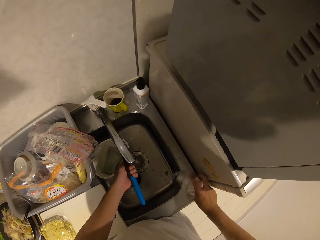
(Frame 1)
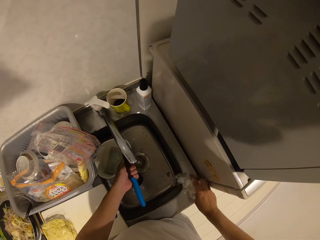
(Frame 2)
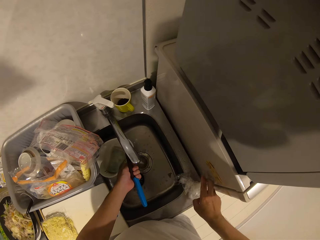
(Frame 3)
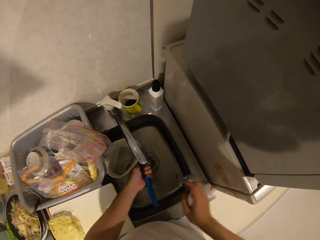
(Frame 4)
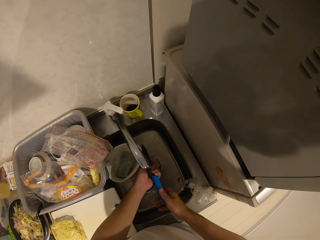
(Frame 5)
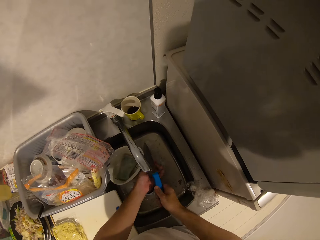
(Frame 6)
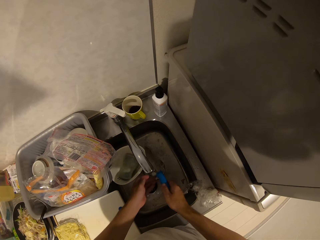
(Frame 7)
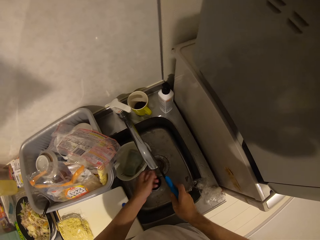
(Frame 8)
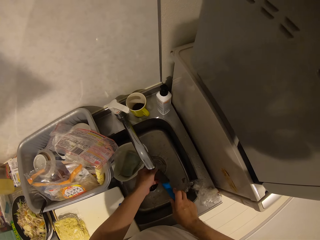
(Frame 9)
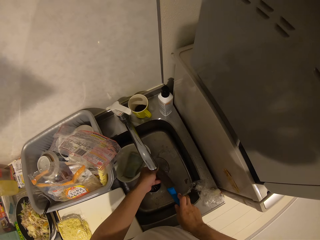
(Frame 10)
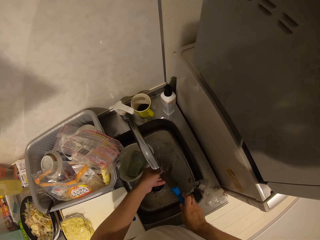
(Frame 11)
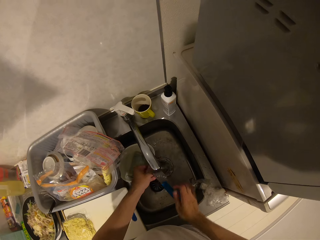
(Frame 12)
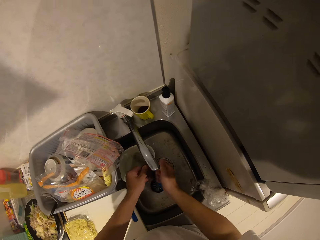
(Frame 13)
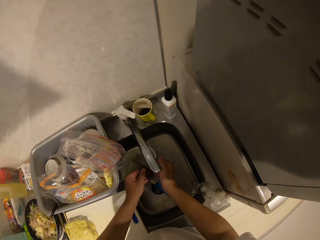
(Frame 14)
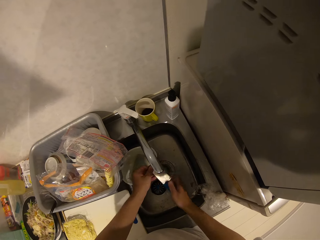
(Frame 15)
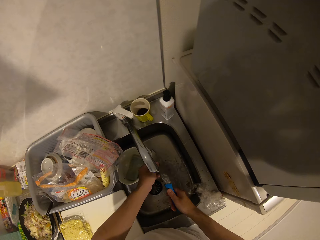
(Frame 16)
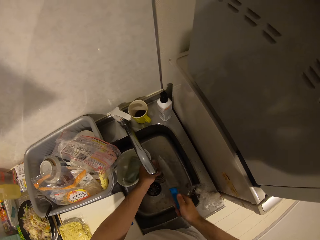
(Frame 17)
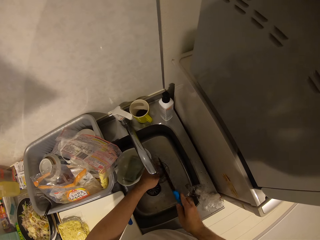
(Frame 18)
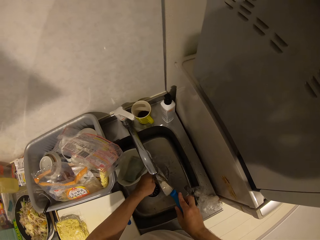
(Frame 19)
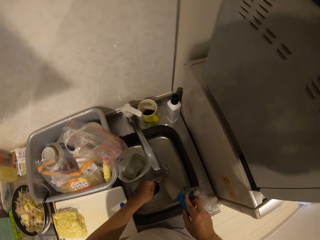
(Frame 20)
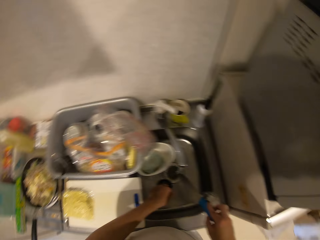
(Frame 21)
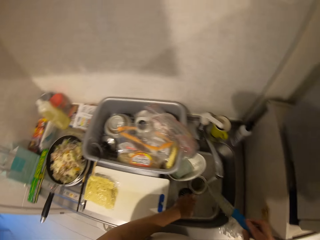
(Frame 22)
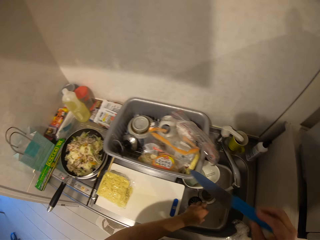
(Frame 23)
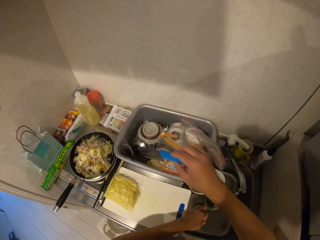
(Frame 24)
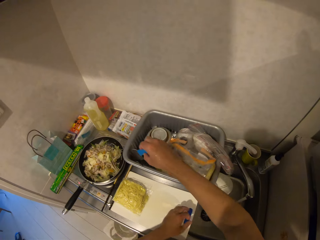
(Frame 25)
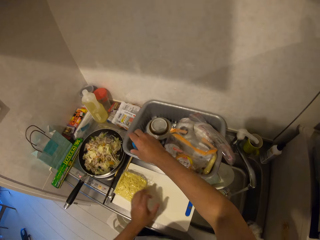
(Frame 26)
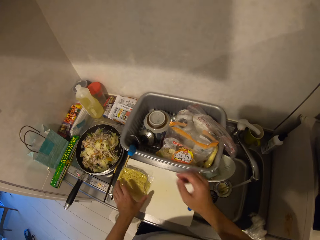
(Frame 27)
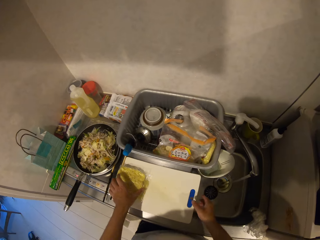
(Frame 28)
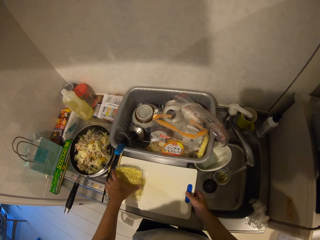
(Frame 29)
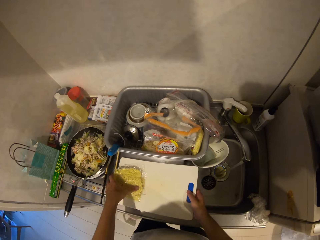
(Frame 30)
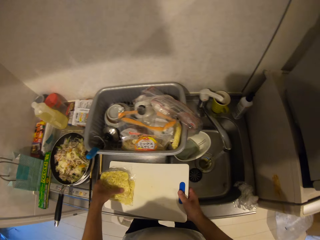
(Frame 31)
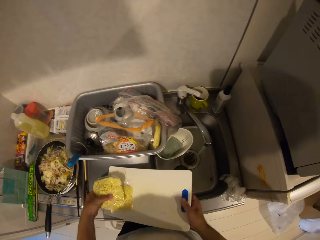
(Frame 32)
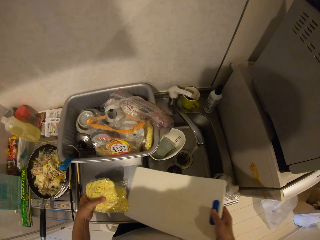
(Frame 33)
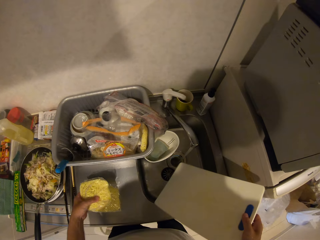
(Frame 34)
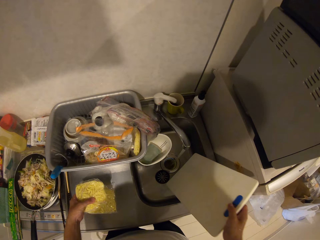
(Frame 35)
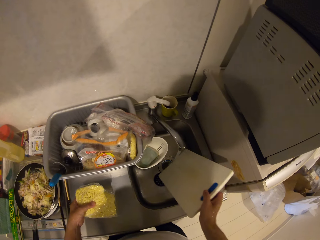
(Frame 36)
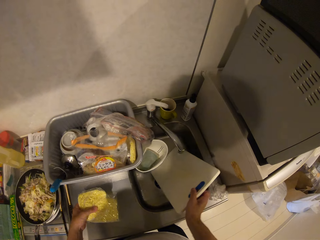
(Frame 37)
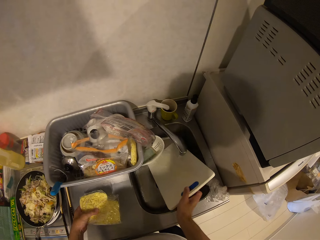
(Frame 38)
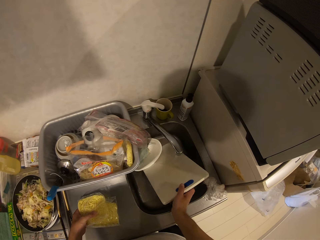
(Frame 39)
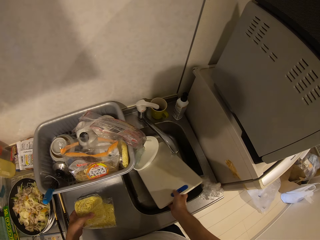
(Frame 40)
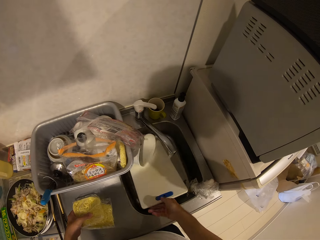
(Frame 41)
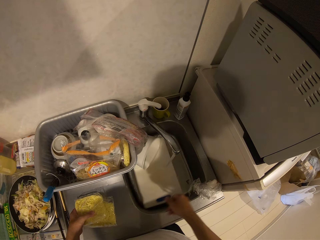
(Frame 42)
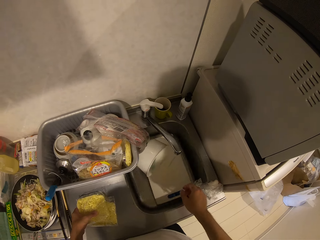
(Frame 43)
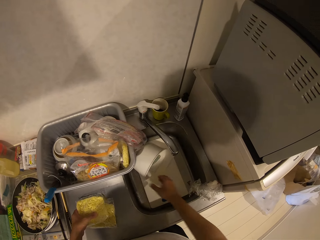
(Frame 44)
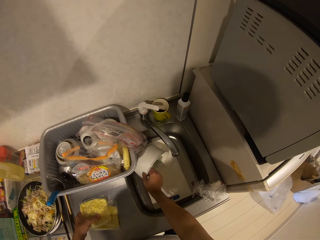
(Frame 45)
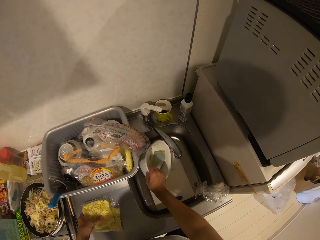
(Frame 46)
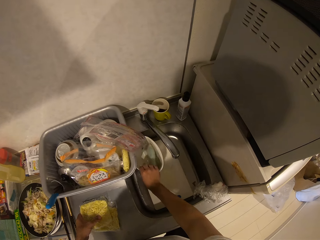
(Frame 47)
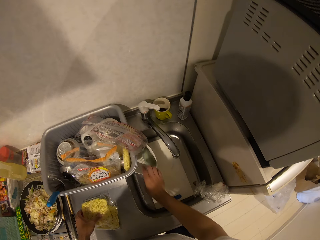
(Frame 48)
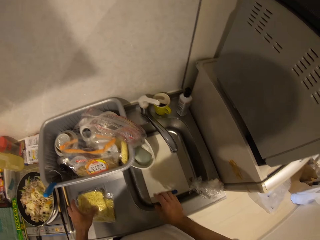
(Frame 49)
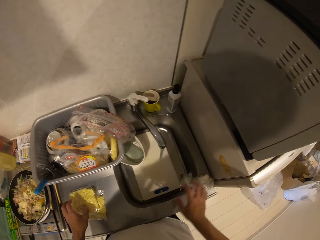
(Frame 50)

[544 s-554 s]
The camera wearer places the wrap on the washing base. They drop the knife in the rack on the cabinet. They take the chopping board from the cabinet and drop the chopping board in the washing base.

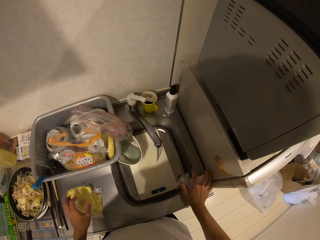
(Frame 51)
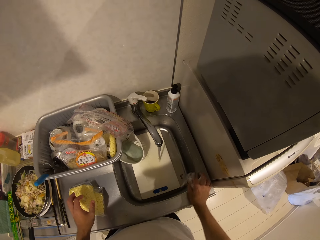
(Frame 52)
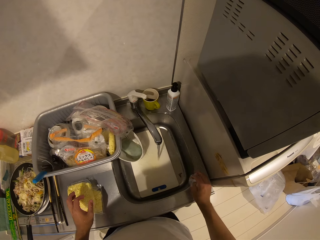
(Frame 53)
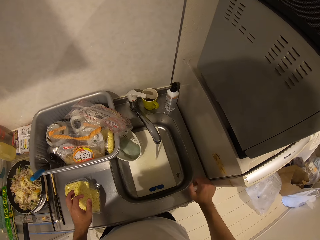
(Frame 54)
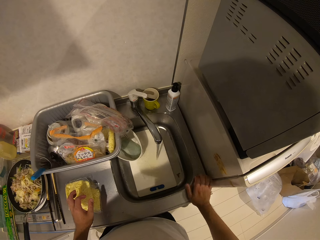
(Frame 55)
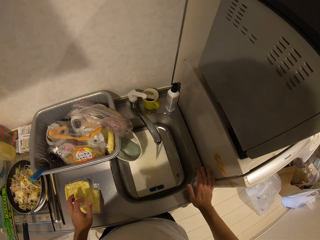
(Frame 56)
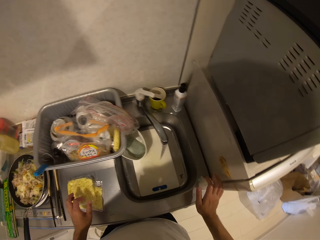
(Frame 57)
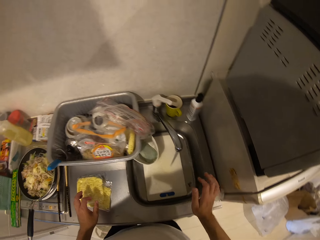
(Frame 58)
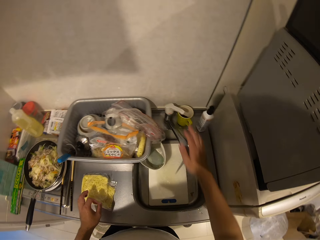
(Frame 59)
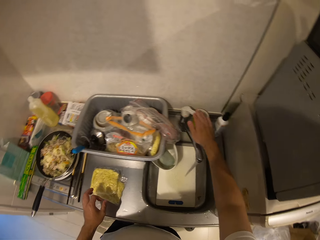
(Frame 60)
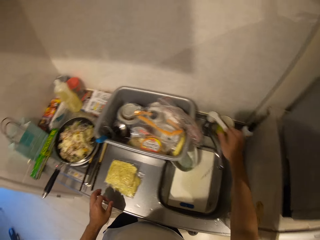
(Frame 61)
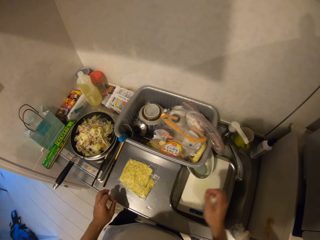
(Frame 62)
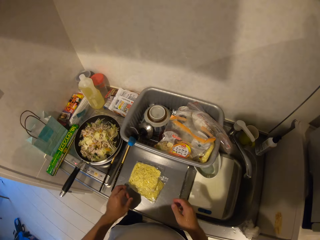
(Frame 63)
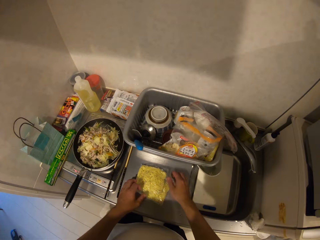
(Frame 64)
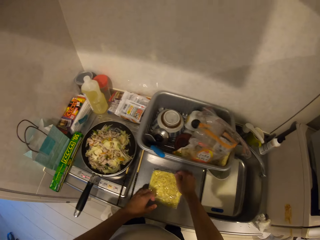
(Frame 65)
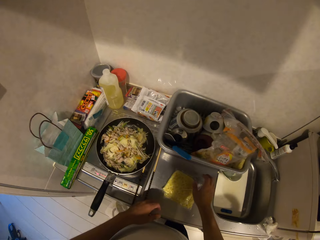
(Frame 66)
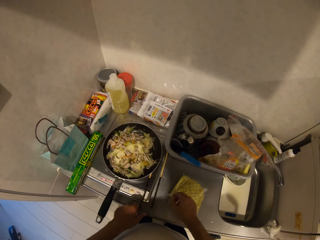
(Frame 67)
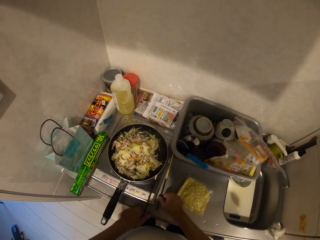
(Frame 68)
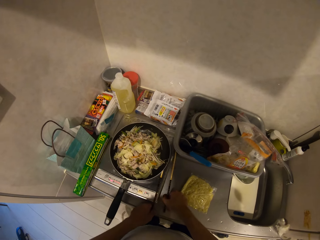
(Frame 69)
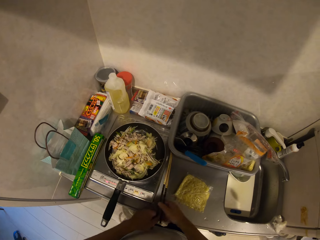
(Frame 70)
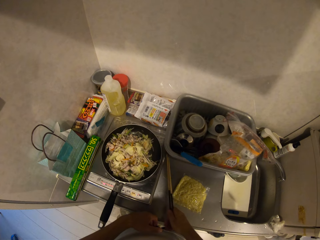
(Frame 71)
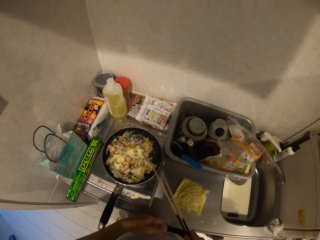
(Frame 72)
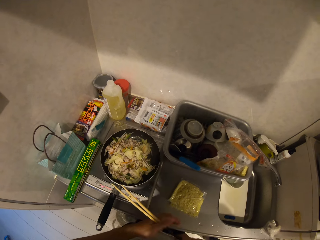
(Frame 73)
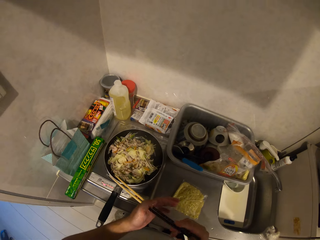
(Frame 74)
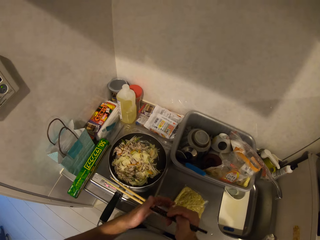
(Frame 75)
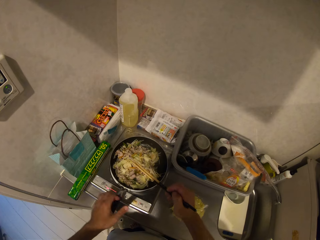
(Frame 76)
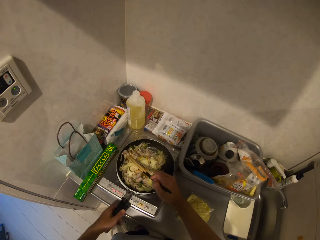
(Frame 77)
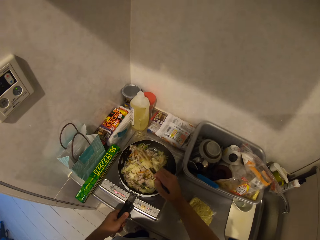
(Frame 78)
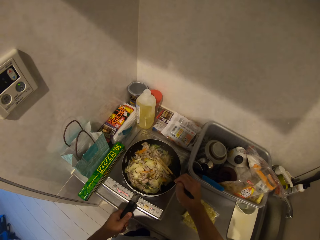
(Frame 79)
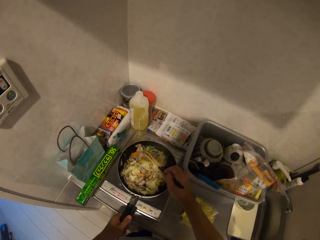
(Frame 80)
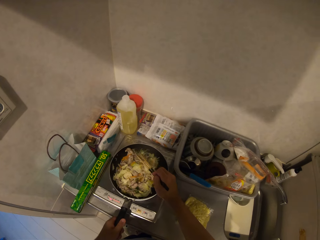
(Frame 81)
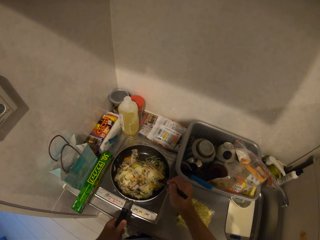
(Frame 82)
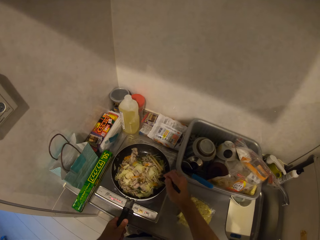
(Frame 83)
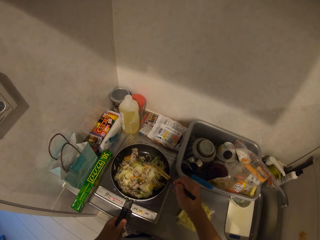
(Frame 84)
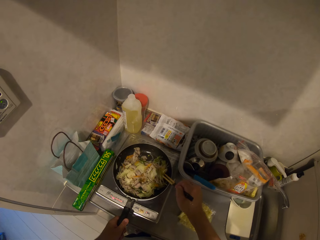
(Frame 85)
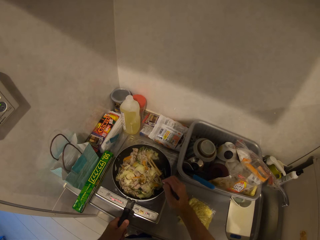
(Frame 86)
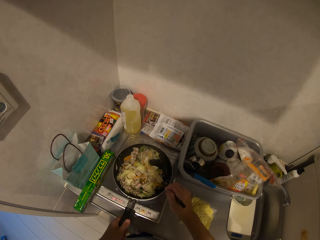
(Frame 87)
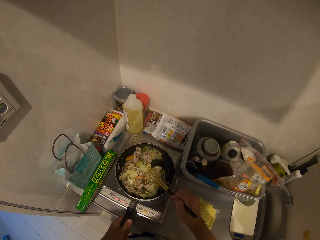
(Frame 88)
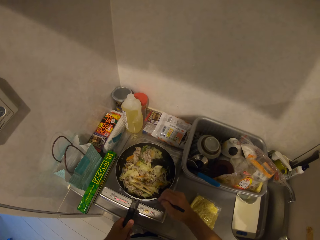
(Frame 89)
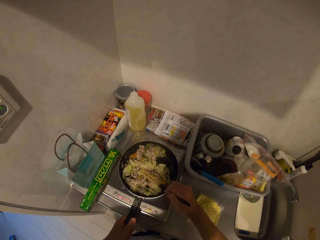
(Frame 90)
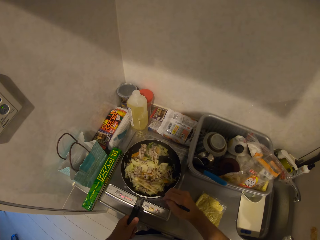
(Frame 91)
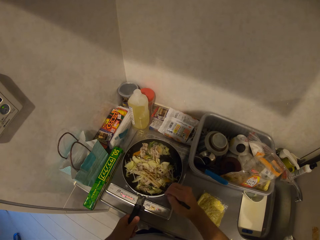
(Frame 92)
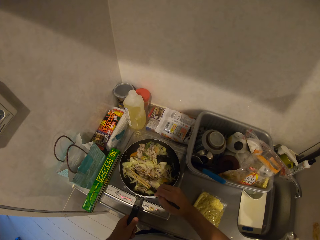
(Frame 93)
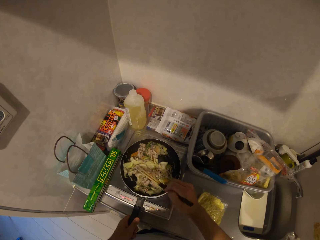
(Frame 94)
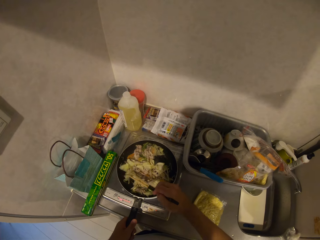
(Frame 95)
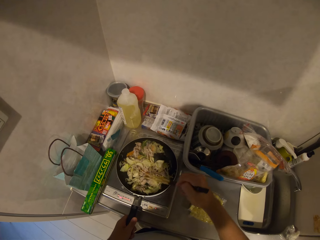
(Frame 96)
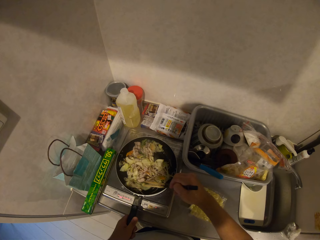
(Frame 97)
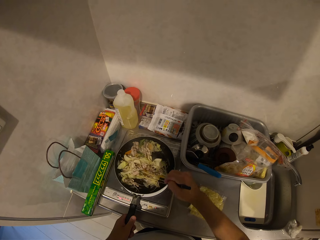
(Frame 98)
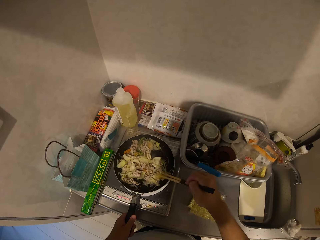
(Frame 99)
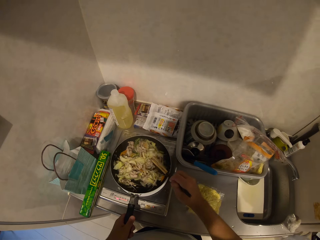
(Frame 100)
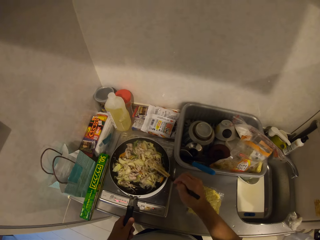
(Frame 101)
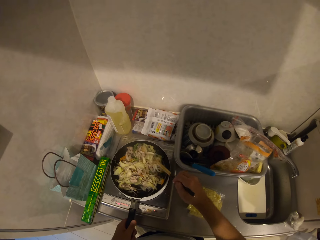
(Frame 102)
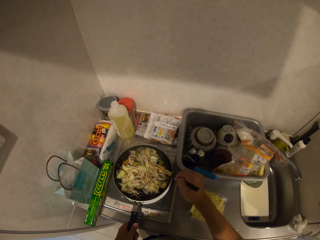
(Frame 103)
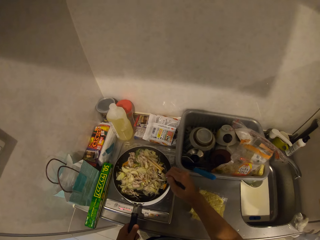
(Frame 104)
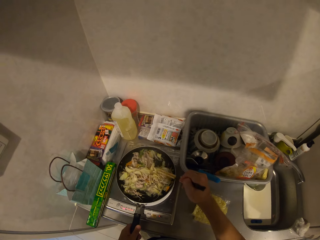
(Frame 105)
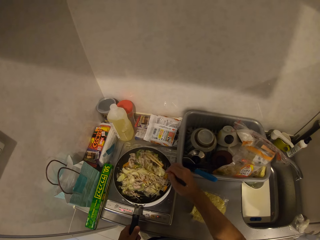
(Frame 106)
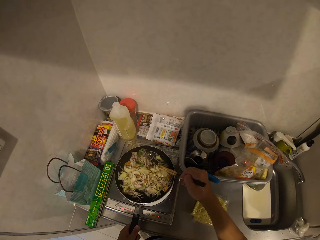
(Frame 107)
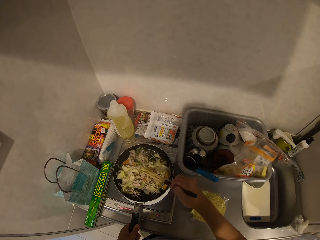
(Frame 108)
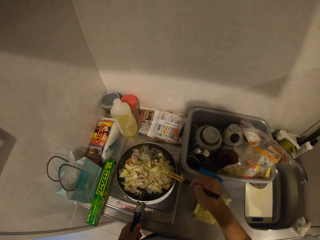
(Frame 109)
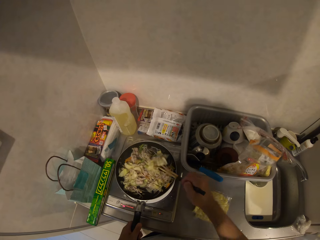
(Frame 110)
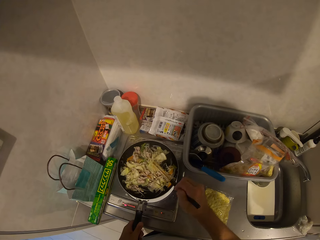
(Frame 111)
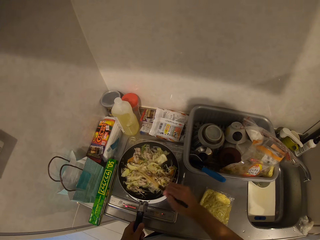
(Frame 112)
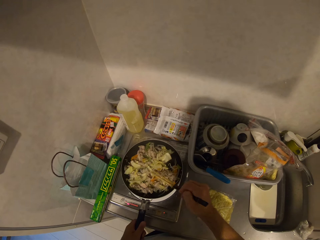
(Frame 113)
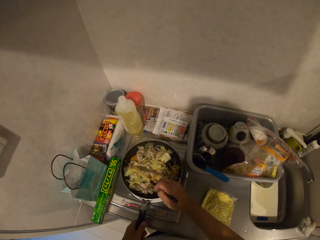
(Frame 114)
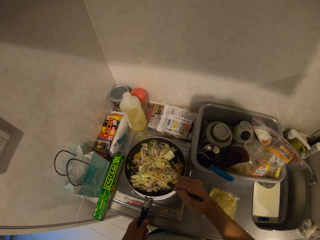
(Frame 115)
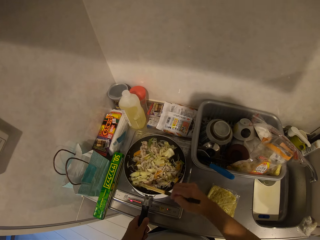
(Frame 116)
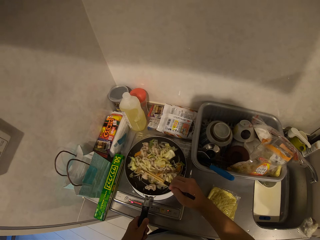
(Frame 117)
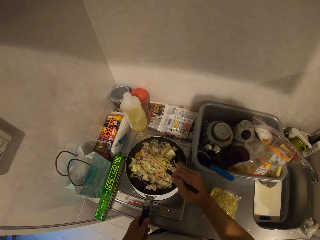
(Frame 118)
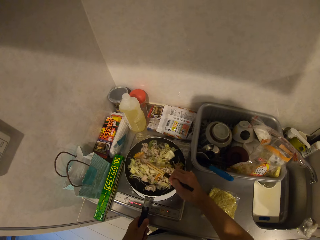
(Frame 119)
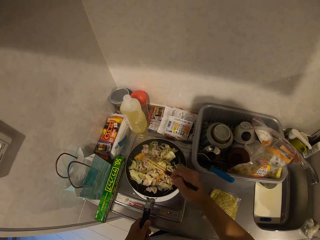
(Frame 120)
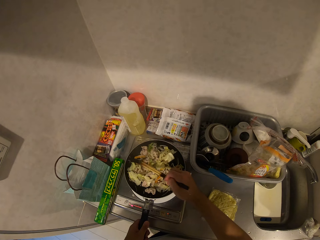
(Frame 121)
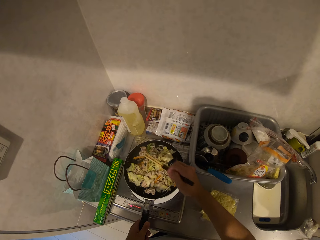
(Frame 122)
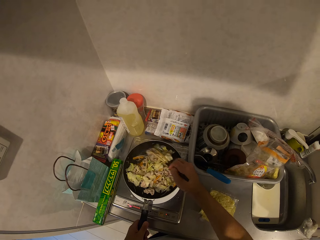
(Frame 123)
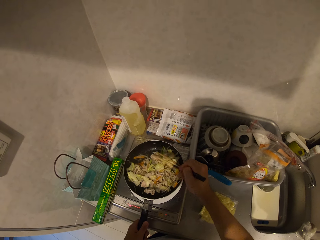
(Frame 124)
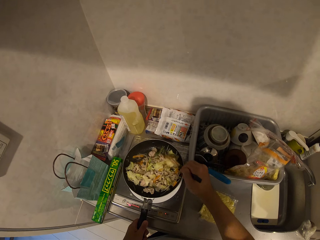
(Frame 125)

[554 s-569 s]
The camera wearer closes the tap. They touch the pack of the noodle on the countertop. They pick up the stirring sticks or chopsticks from the cabinet. They hold the cooking pan and stir the vegetables in the cooking pan with the chopsticks.
